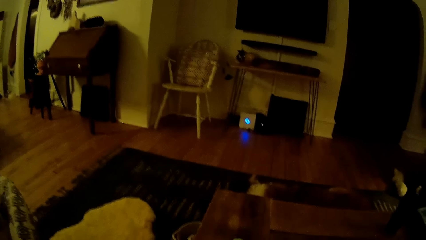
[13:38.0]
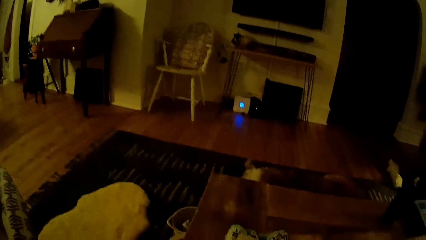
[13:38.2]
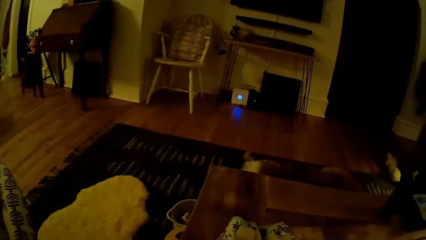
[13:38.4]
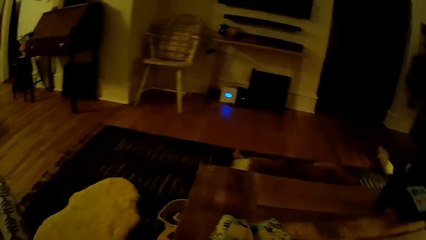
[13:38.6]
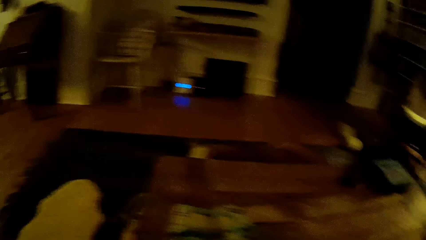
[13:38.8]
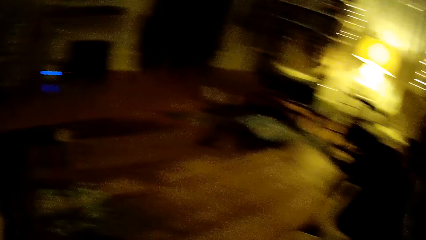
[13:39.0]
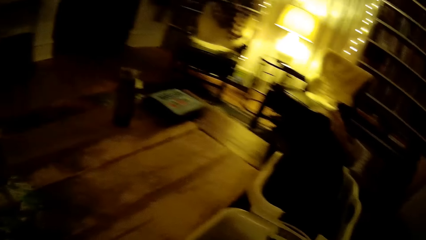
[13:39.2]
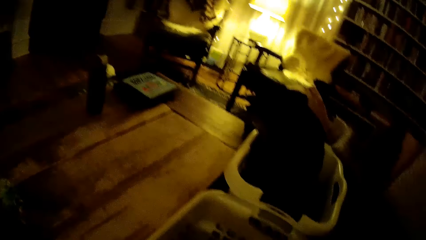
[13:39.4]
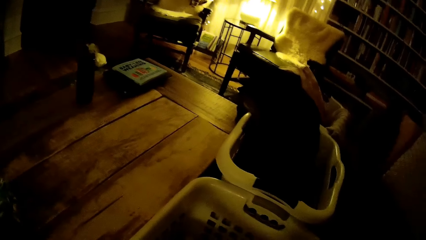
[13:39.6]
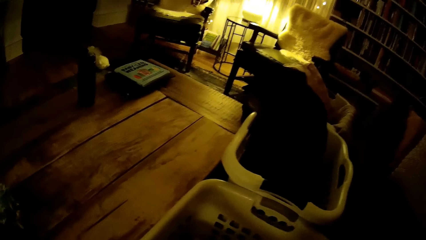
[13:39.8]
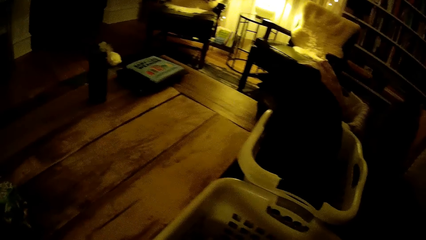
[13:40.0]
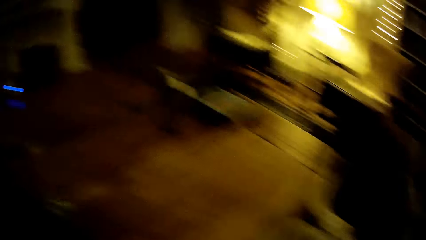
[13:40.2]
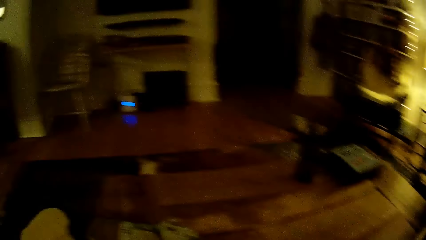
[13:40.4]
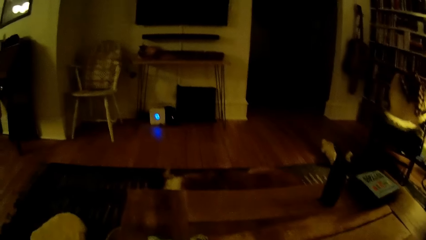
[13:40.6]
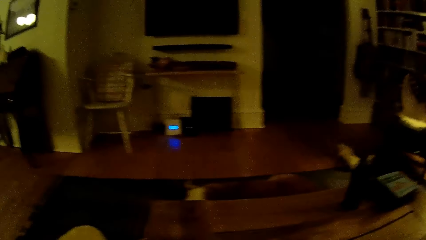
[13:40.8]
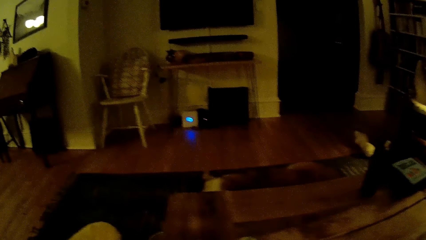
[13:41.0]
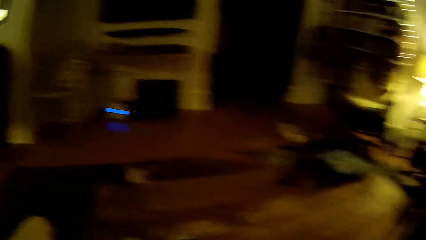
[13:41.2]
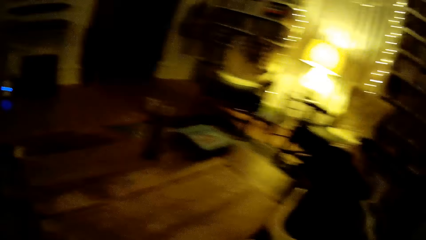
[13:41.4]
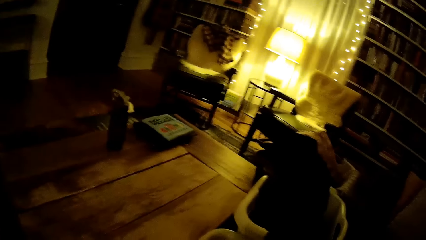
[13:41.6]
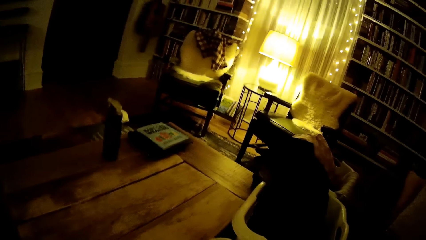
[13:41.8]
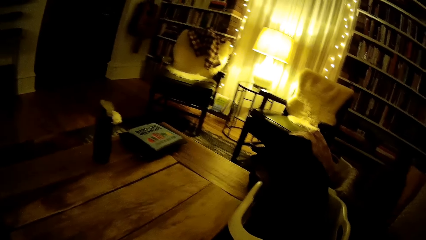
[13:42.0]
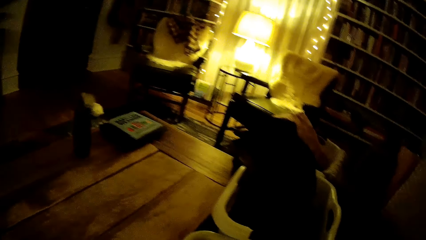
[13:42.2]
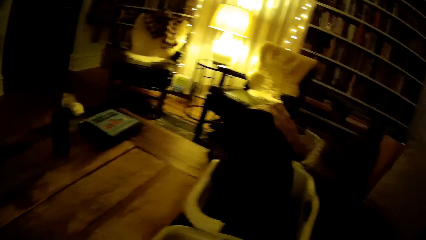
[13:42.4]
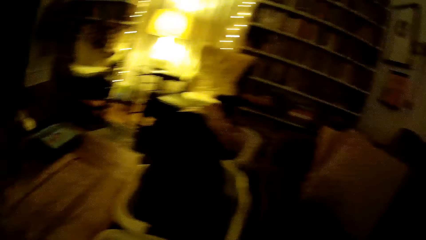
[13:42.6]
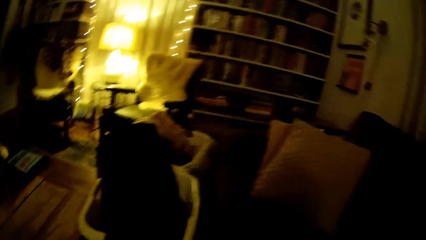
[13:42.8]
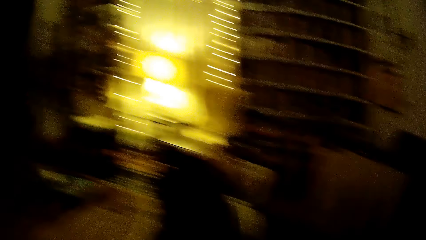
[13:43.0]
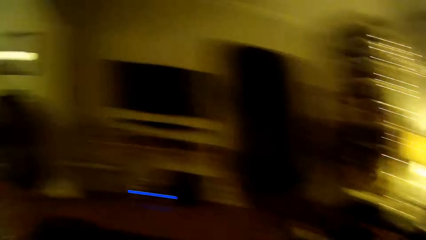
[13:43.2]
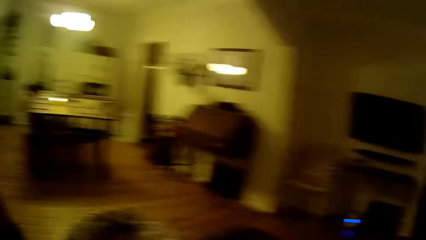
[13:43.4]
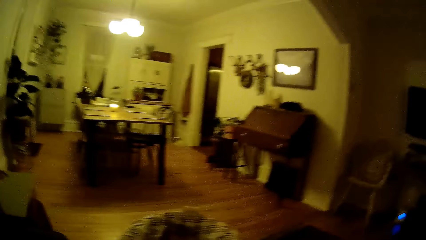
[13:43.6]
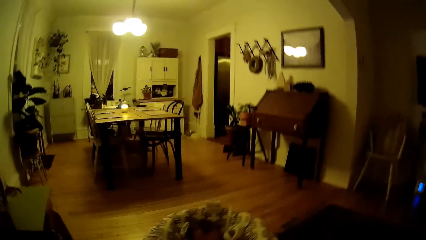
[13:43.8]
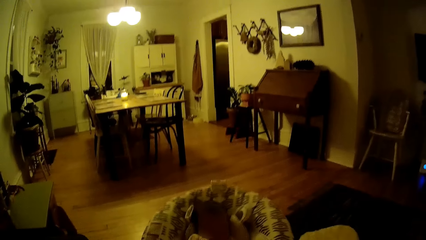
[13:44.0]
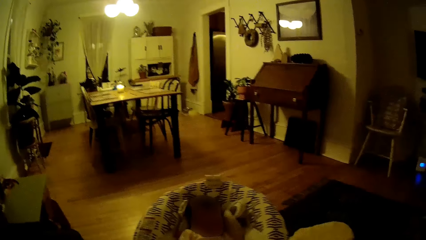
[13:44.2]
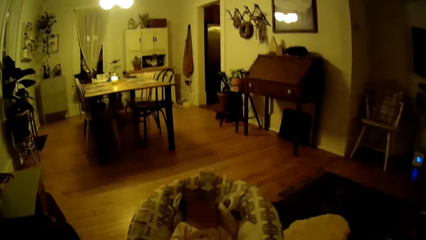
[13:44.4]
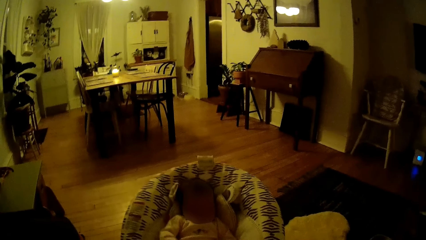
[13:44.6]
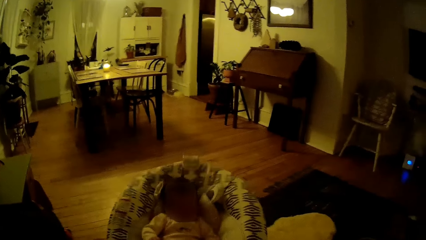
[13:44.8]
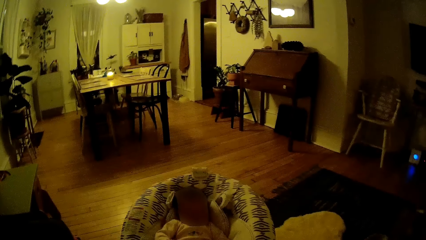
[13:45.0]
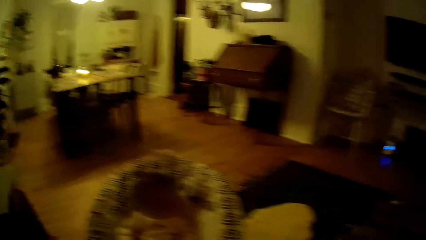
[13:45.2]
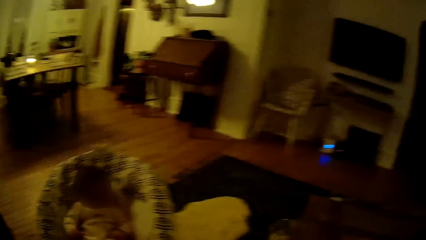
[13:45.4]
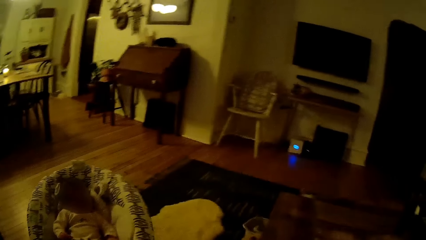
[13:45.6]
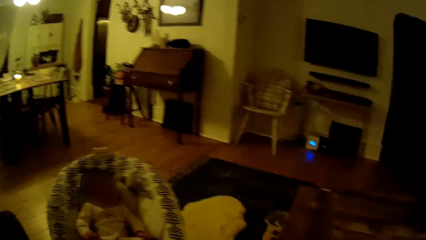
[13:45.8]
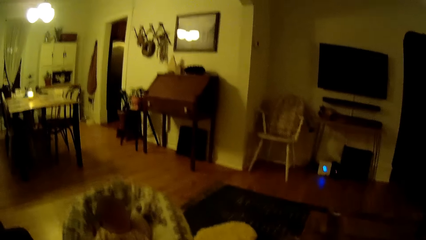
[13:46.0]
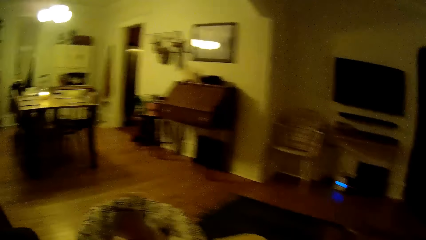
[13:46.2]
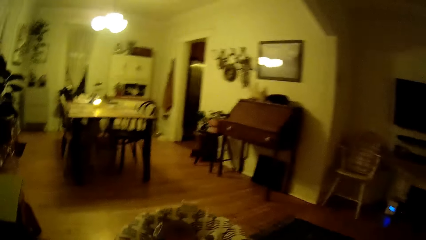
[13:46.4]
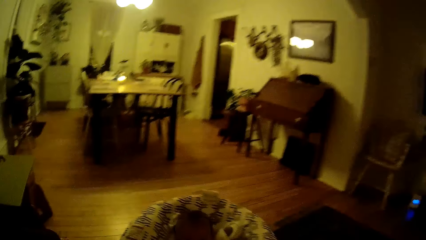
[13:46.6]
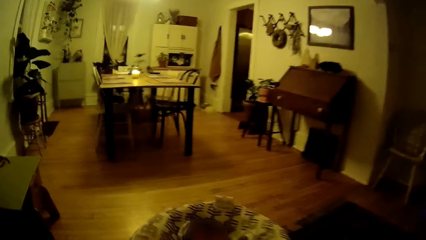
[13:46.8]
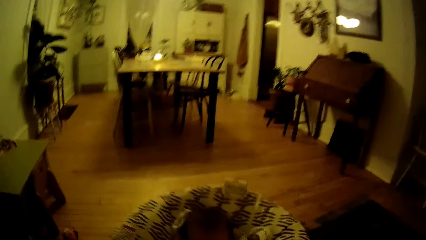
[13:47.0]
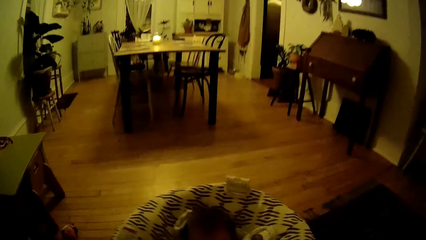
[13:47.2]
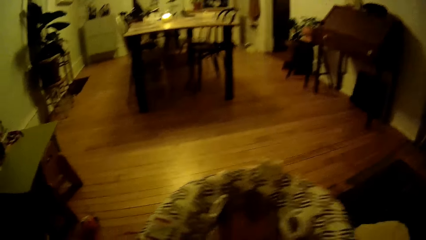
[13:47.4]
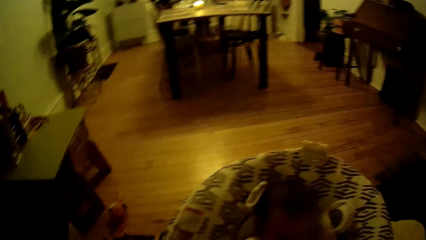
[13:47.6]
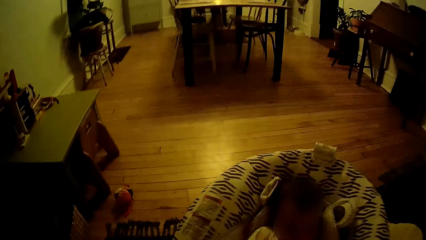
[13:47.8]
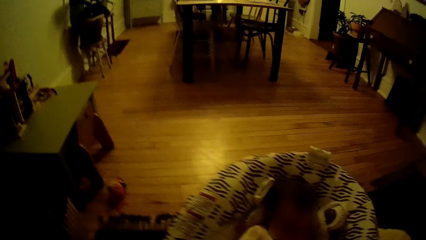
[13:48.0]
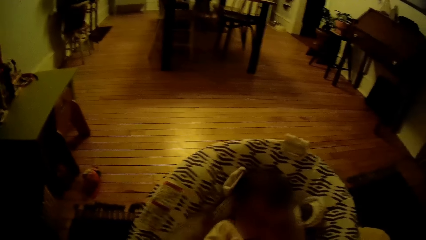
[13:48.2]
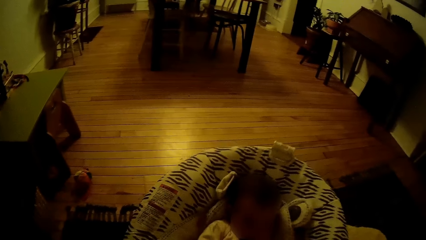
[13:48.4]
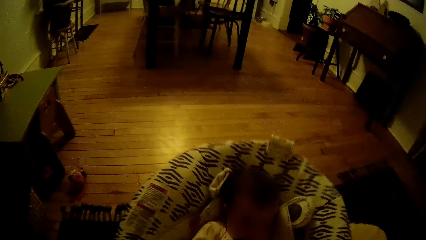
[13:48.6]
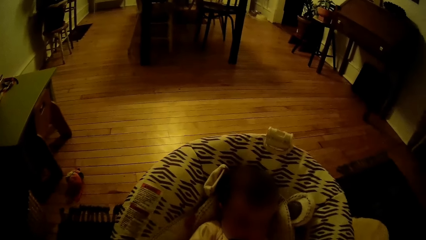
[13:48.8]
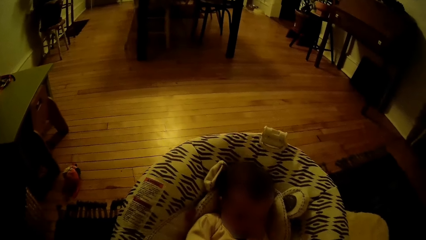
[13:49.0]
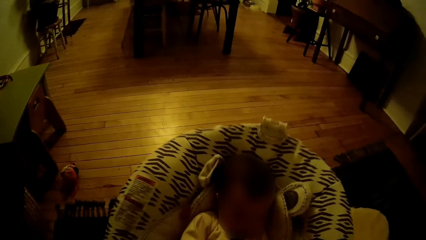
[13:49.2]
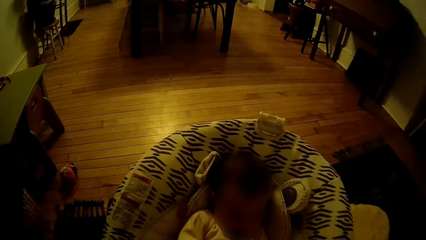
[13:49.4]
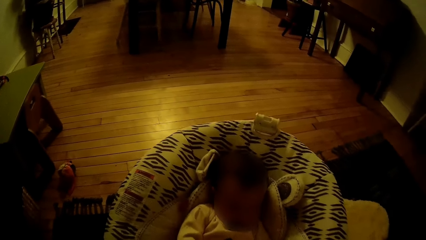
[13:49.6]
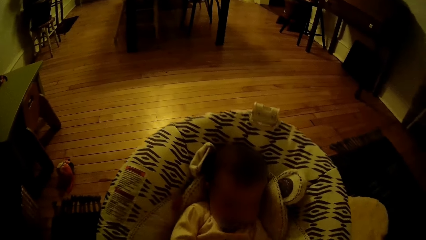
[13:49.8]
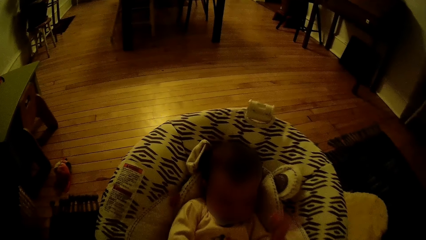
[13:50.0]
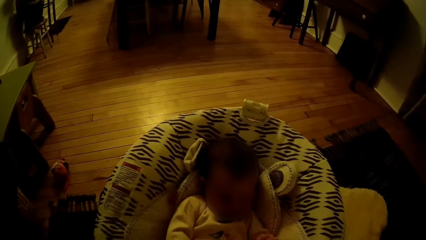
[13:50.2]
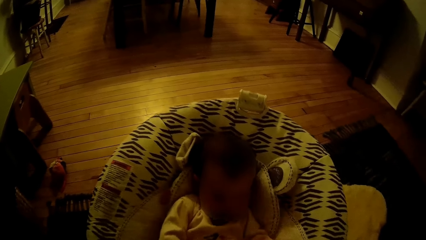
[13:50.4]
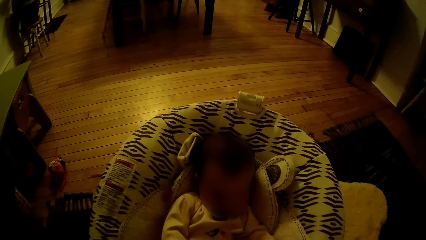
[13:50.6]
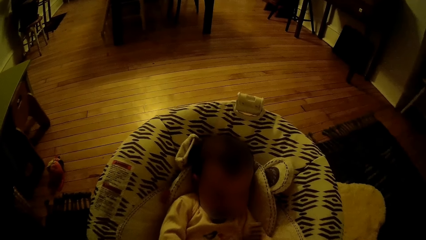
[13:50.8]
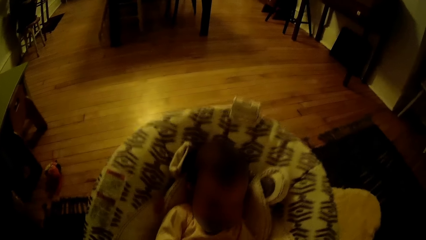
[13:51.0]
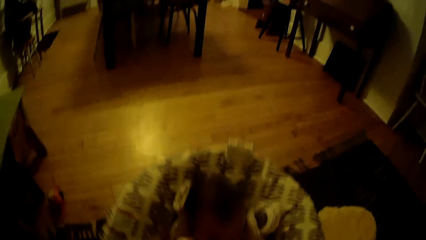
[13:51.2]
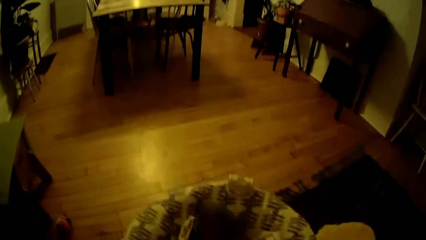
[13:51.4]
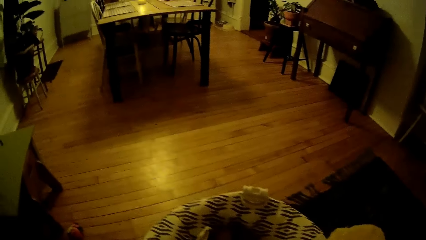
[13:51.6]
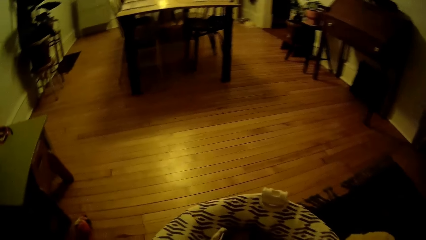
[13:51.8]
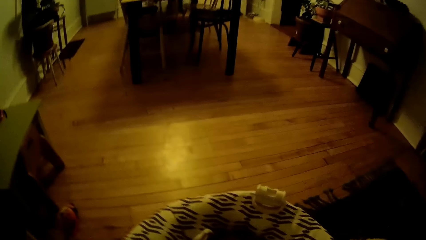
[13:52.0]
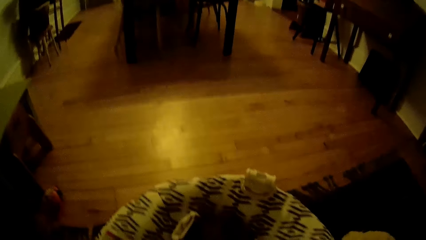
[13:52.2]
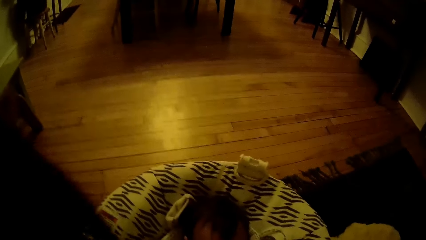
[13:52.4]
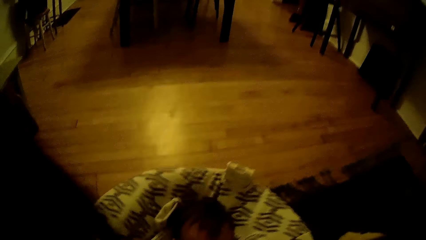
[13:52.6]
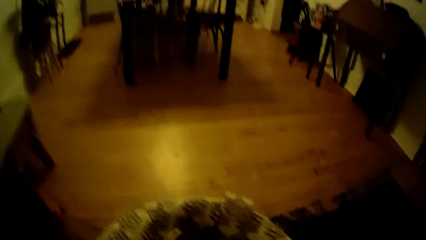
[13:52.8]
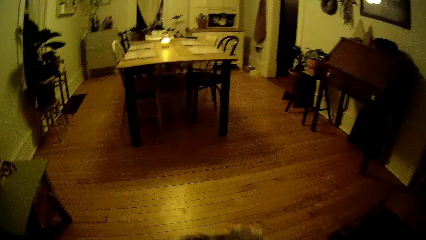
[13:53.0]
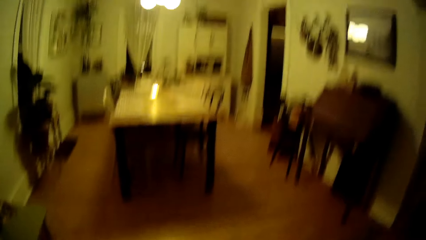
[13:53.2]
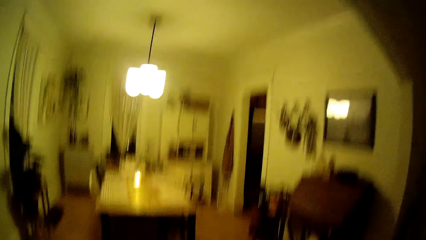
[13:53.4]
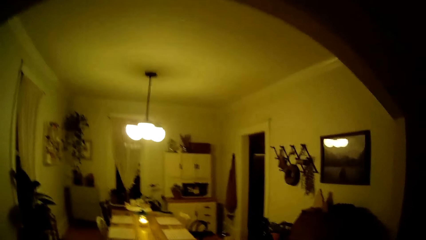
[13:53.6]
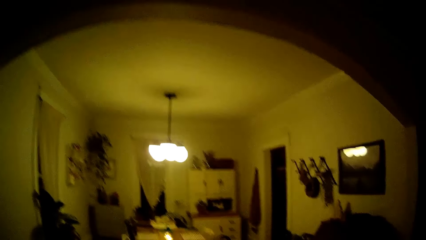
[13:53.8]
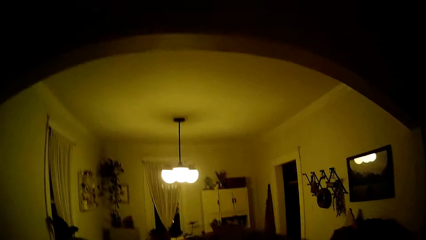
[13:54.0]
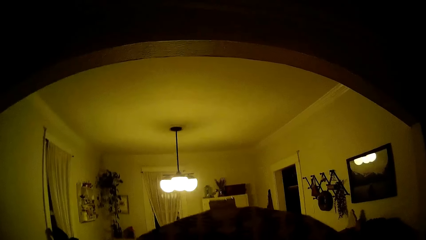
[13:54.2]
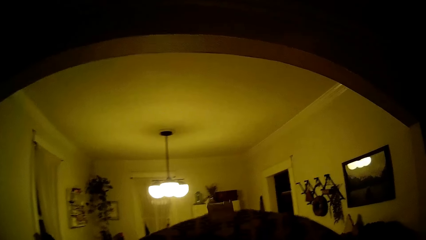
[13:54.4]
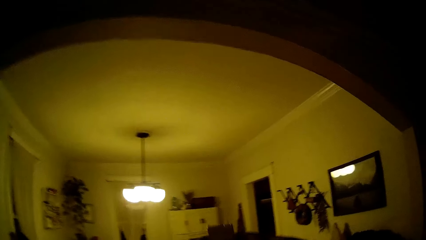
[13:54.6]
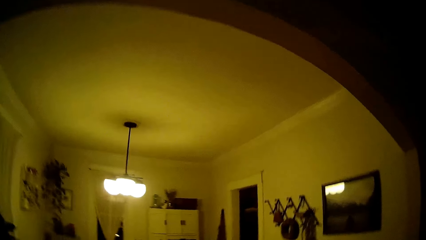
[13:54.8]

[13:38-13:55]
The camera wearer packs the folded baby's clothes on the table inside the basket on the floor with her right hand. She rocks the baby in a baby bouncing cradle in the living room with her left hand. She picks up a baby basket with another baby with both hands.
